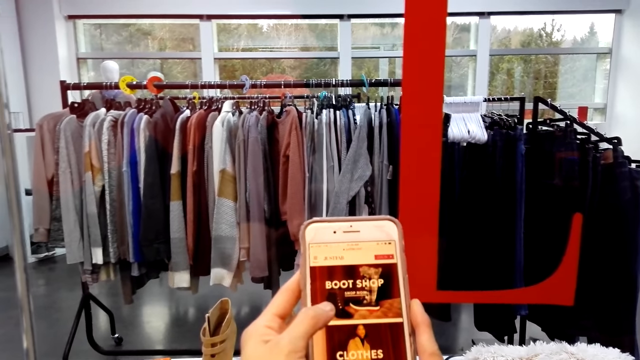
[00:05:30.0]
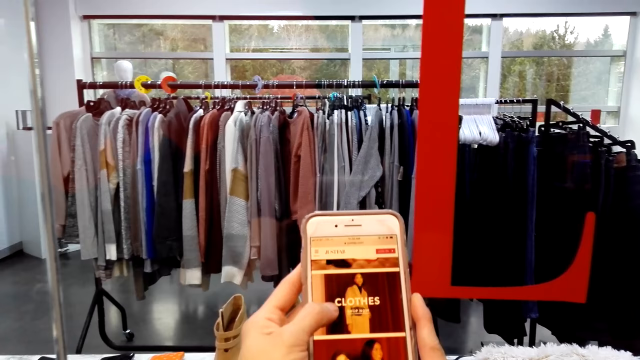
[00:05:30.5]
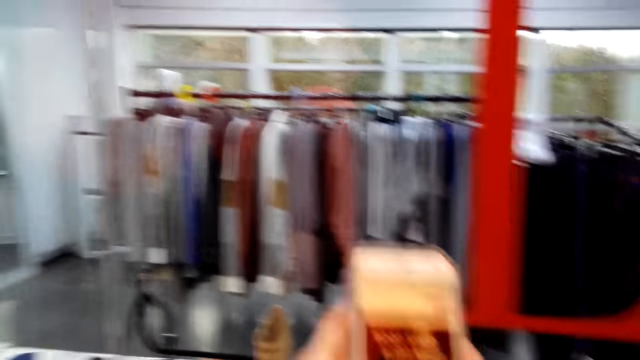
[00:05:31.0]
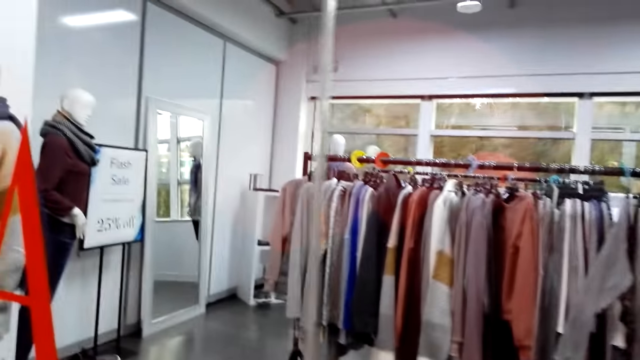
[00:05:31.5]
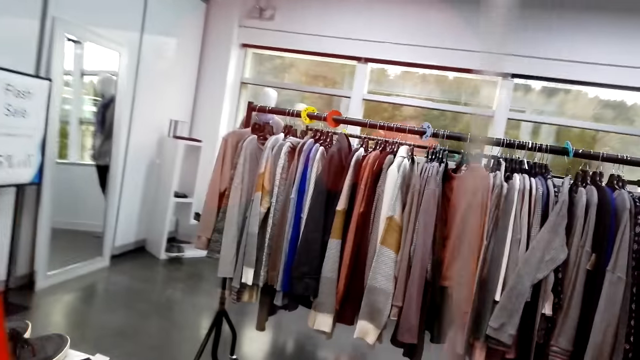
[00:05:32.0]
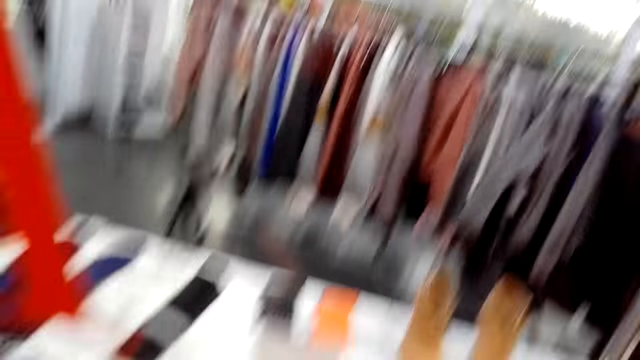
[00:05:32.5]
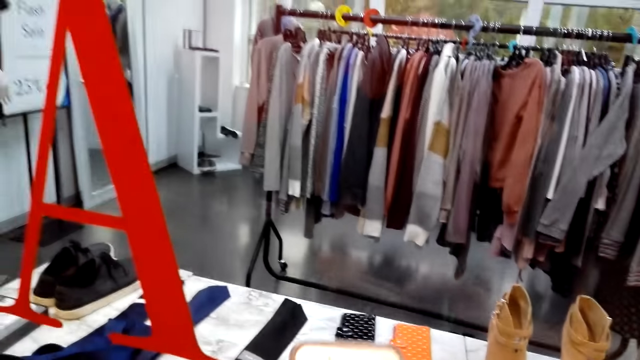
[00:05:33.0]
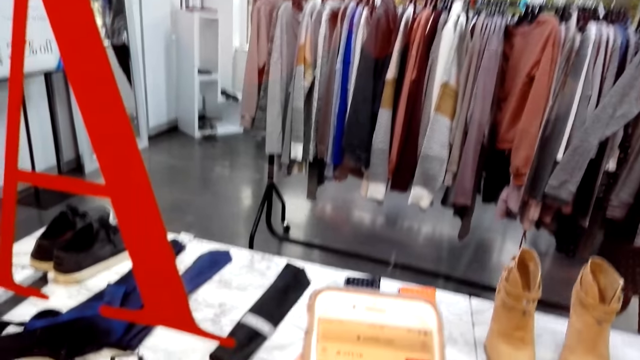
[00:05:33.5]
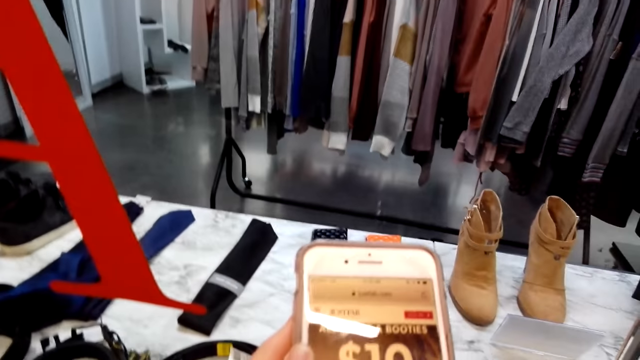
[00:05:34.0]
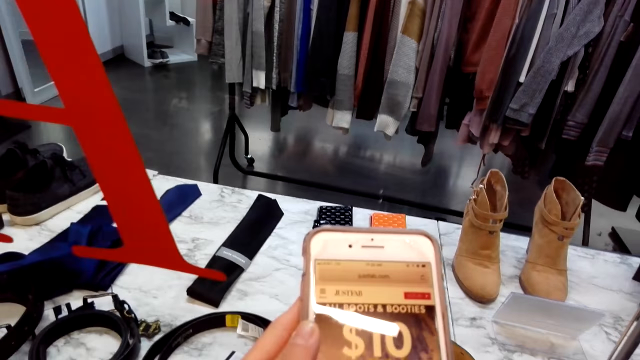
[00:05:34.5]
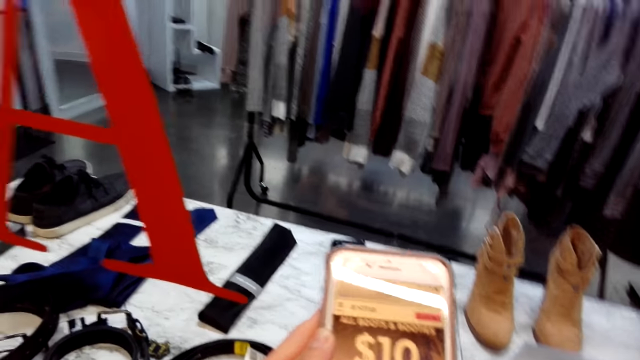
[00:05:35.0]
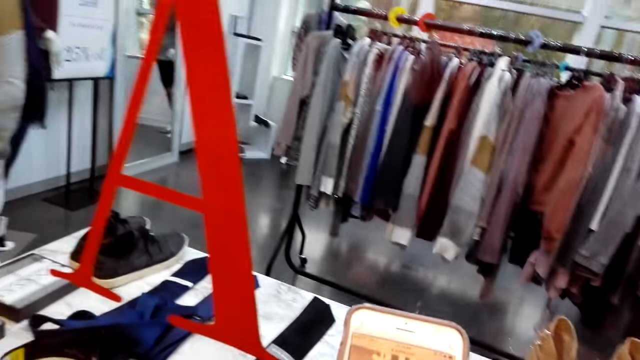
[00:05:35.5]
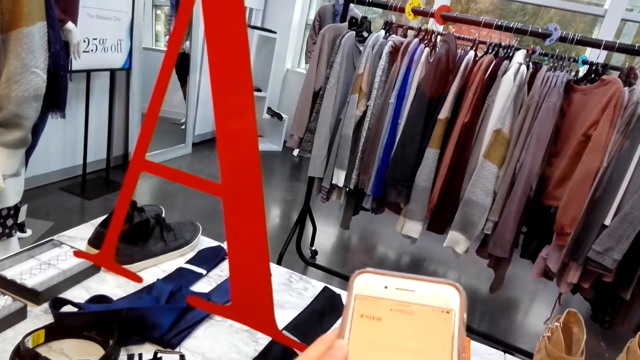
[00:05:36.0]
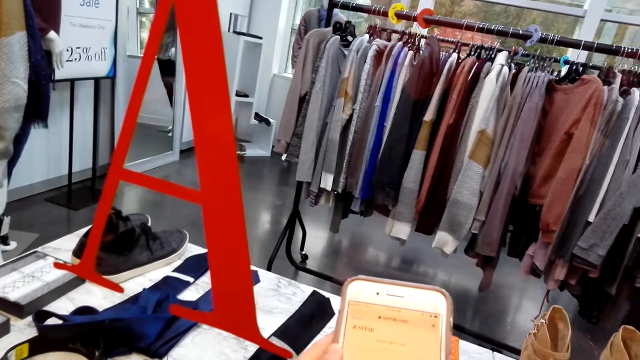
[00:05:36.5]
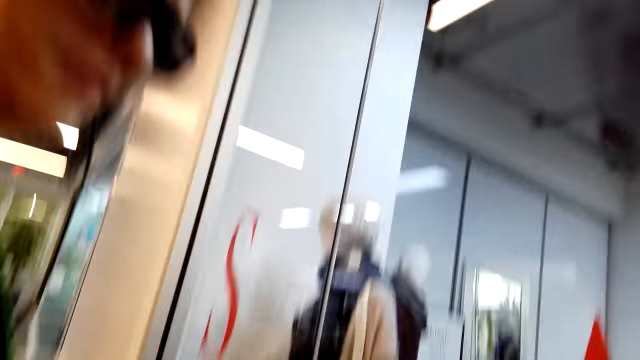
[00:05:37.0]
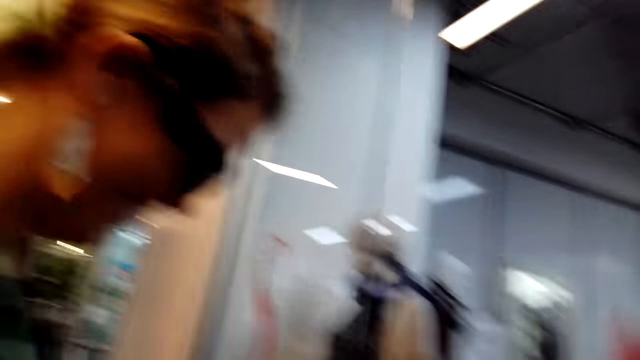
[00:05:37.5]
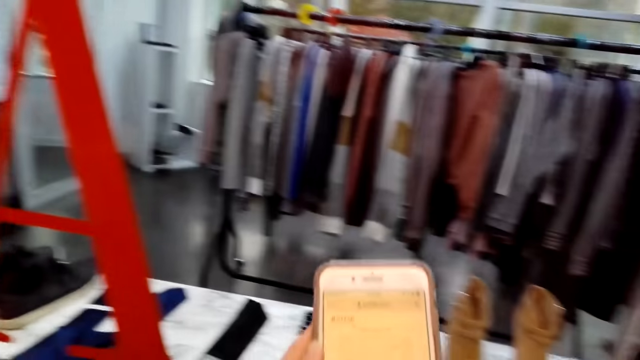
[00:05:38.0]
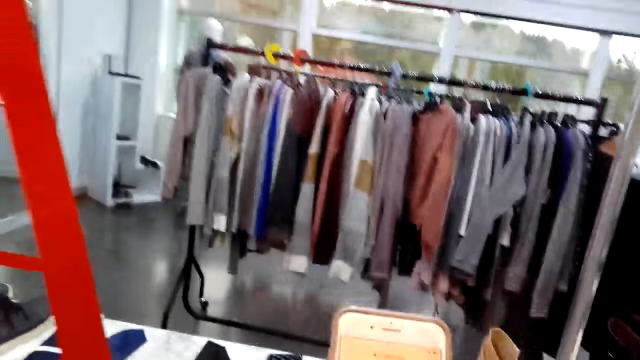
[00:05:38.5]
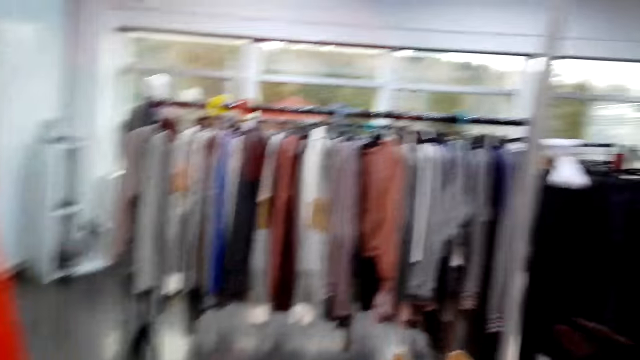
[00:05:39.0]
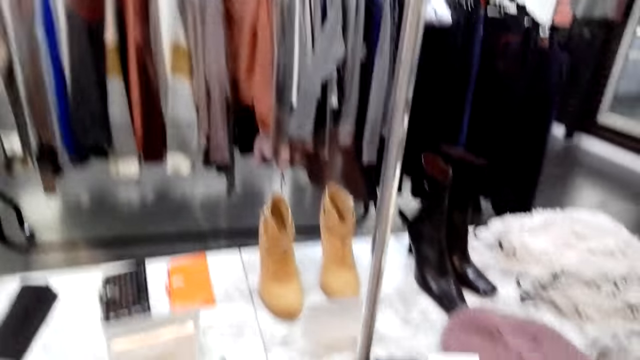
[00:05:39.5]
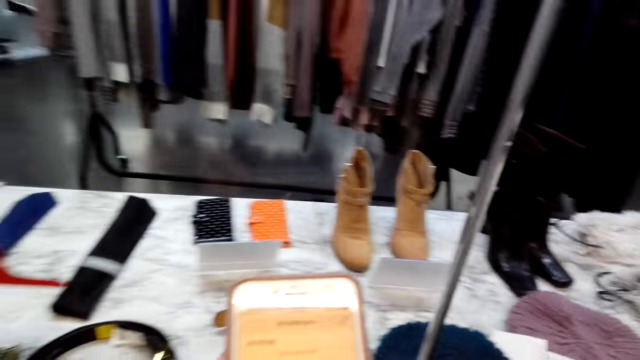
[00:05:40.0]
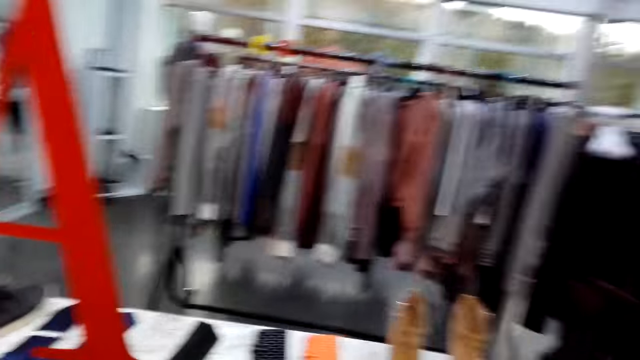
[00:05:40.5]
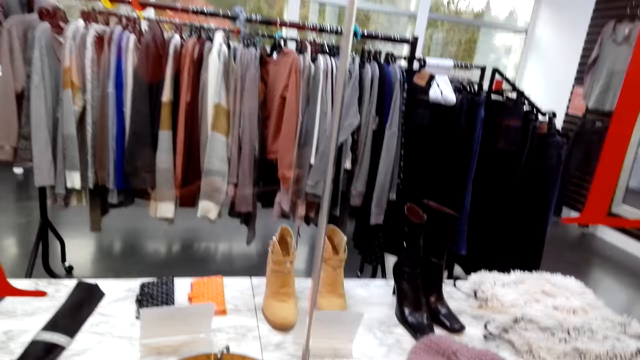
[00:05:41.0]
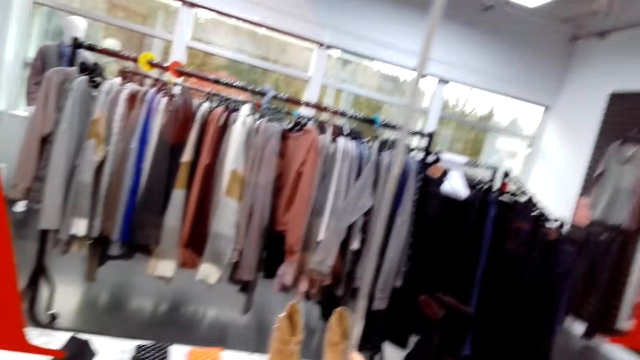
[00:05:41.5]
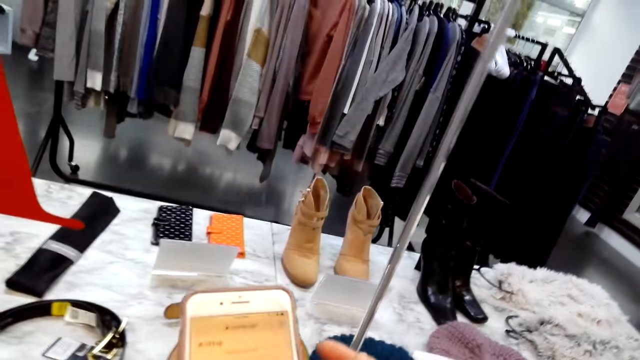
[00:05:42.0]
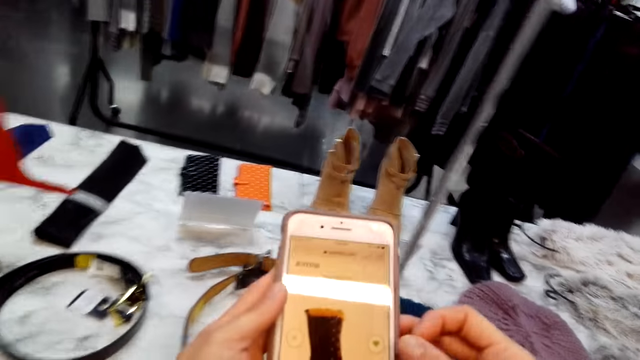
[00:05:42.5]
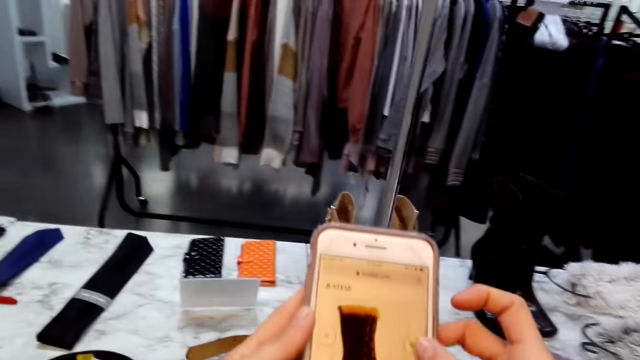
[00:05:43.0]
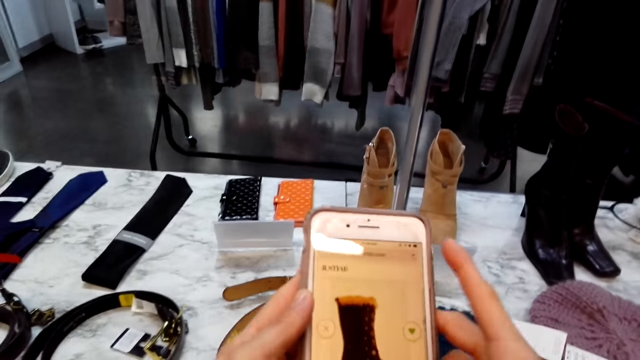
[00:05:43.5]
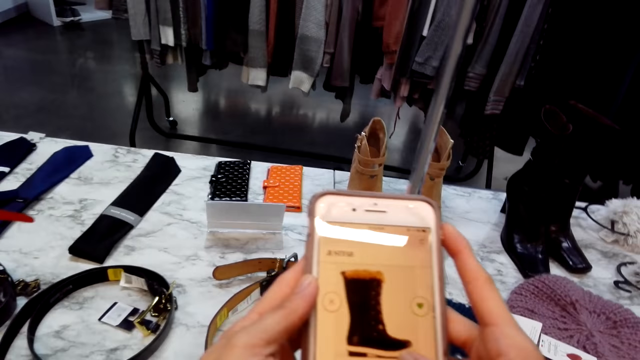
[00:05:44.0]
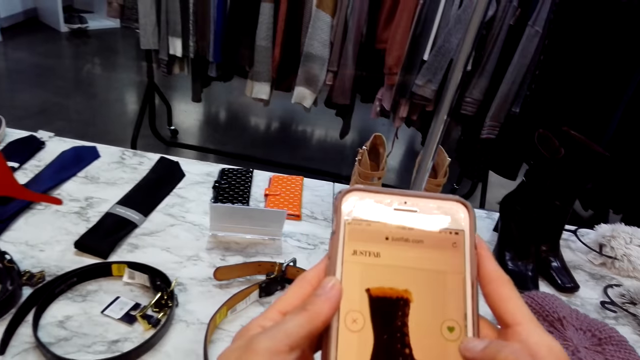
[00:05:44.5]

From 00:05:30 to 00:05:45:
The camera wearer moves left. They speak, laugh and look left. A woman converses to a person. The camera wearer scrolls the pictures on the phone.

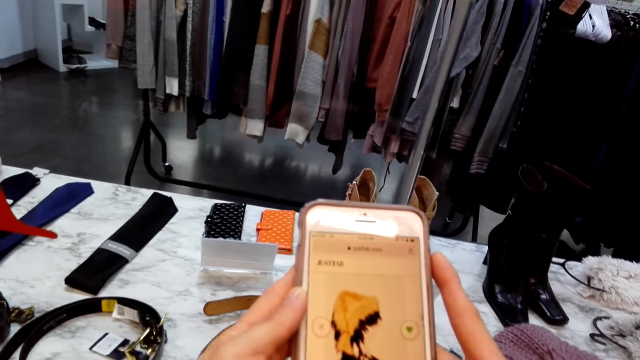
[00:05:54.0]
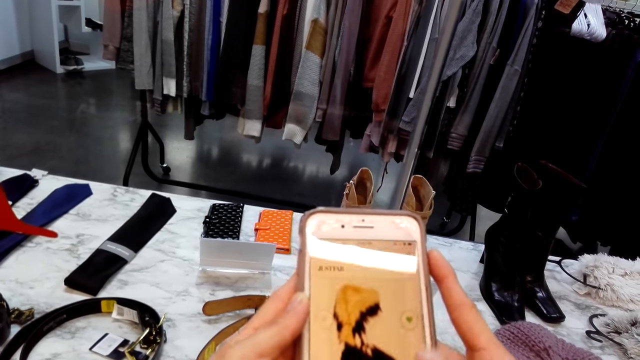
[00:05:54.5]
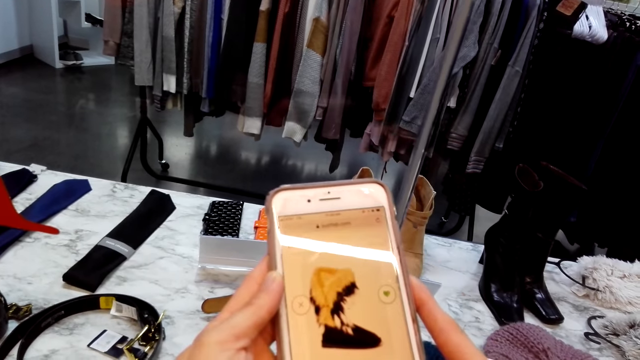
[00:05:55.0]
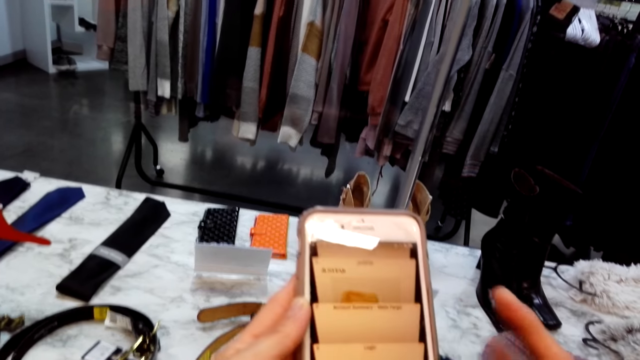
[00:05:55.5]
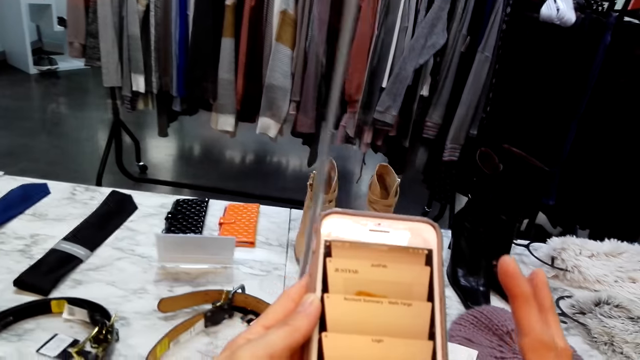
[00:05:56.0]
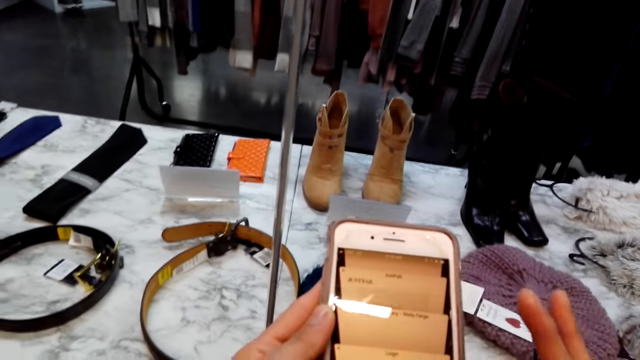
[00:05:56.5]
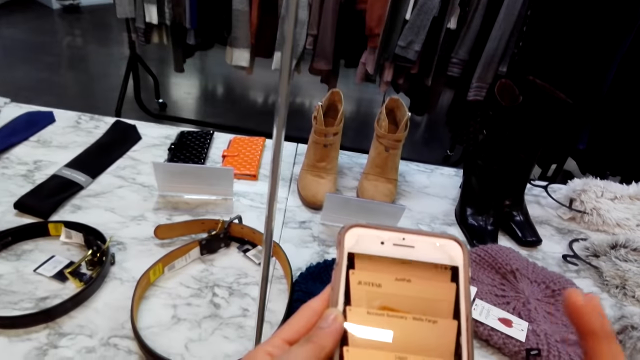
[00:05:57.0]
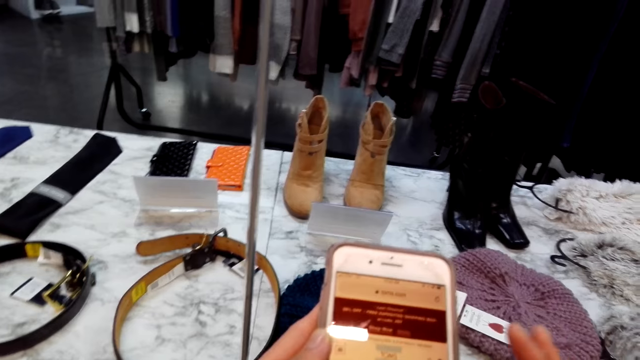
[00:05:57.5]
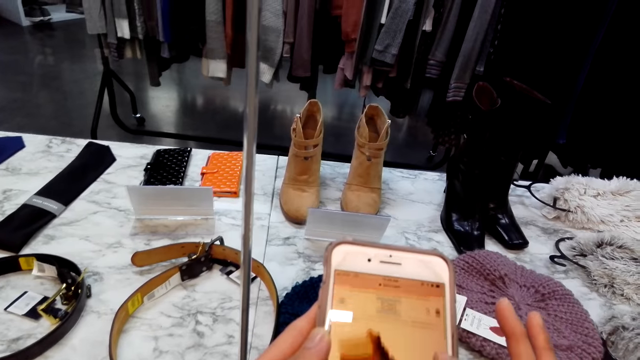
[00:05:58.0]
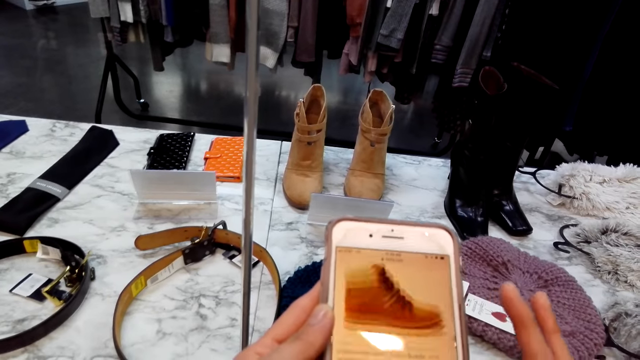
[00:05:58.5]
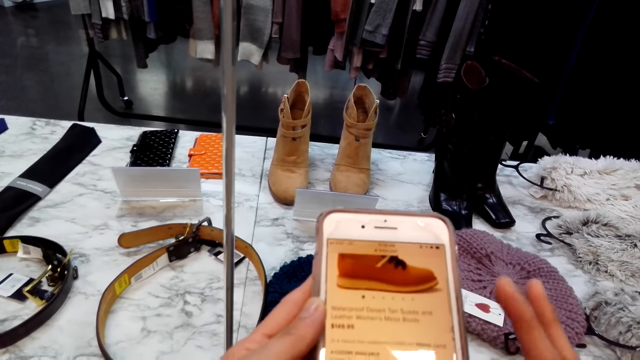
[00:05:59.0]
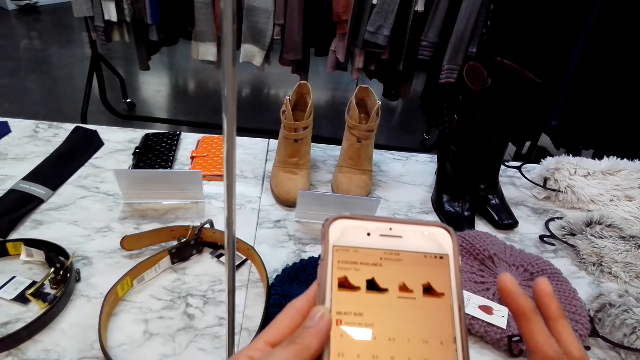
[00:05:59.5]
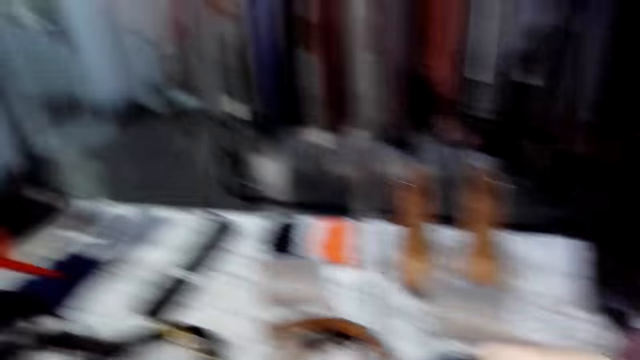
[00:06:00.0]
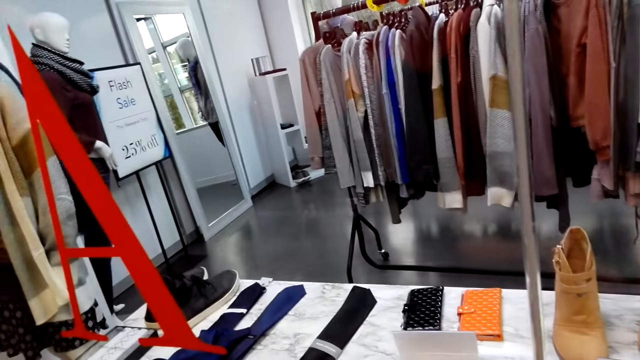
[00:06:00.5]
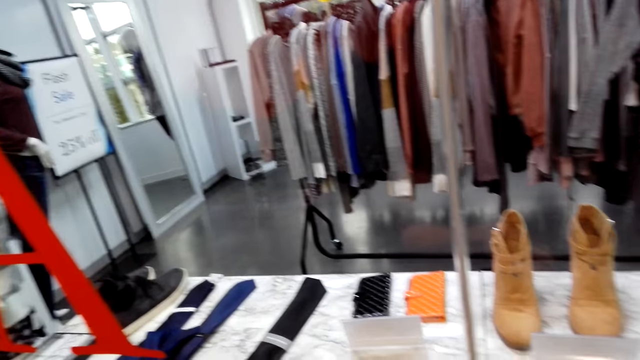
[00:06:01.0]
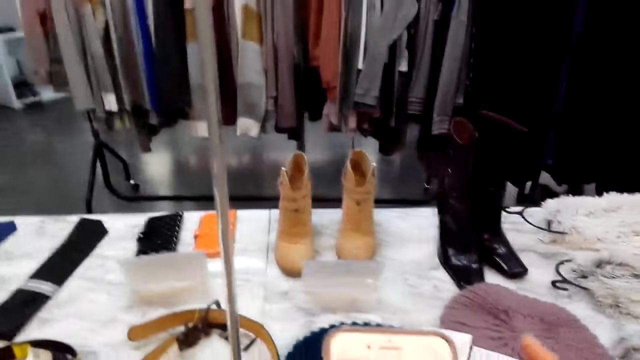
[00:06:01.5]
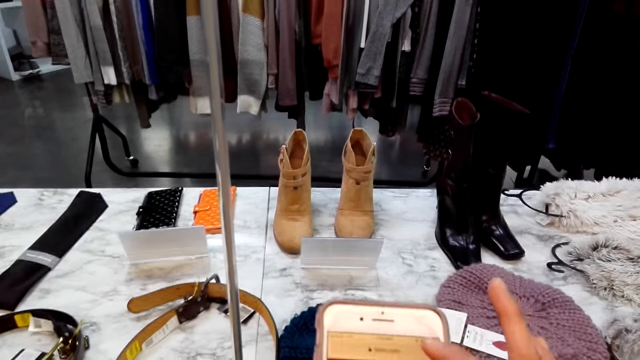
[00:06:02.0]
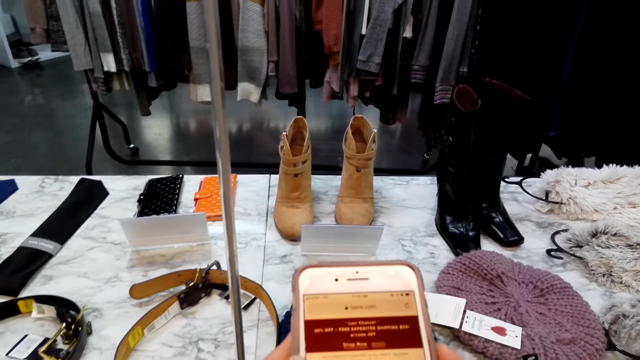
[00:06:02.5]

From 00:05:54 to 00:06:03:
The camera wearer looks left. They use the phone.
